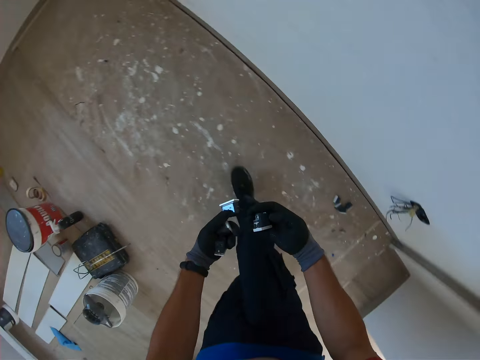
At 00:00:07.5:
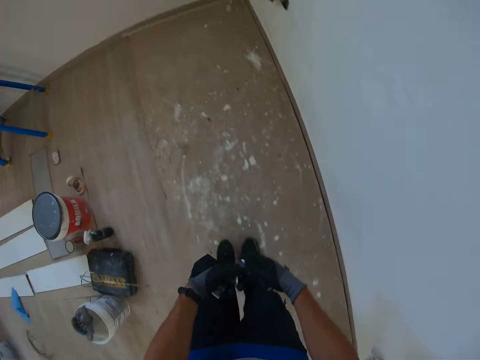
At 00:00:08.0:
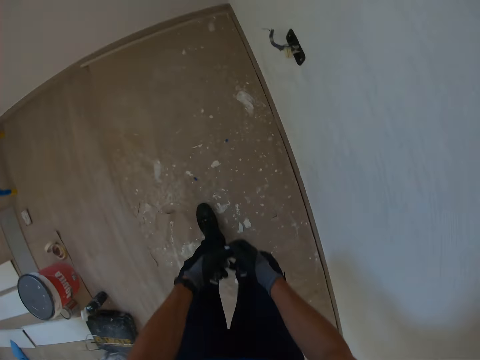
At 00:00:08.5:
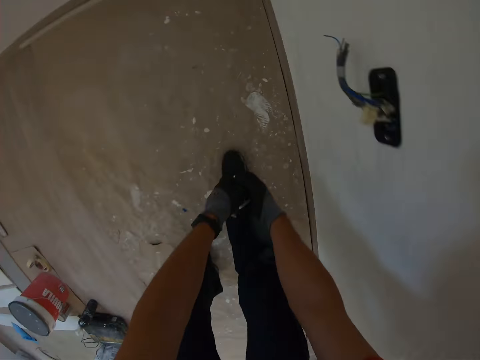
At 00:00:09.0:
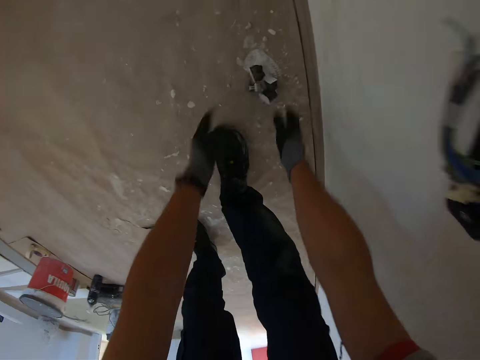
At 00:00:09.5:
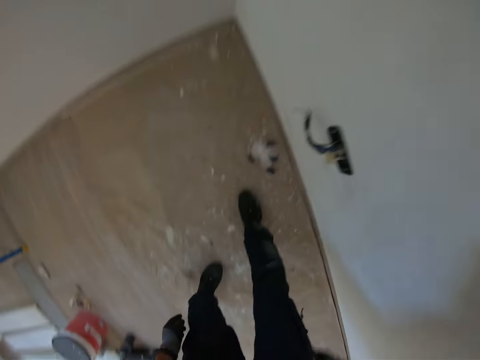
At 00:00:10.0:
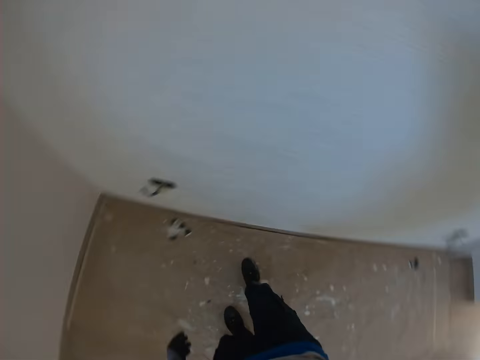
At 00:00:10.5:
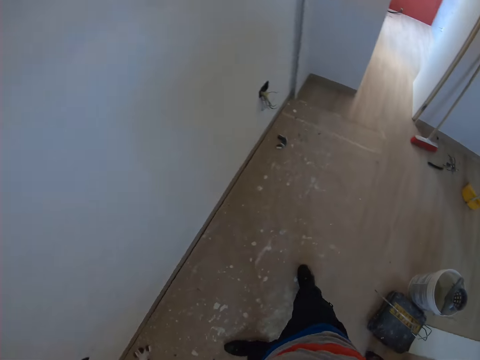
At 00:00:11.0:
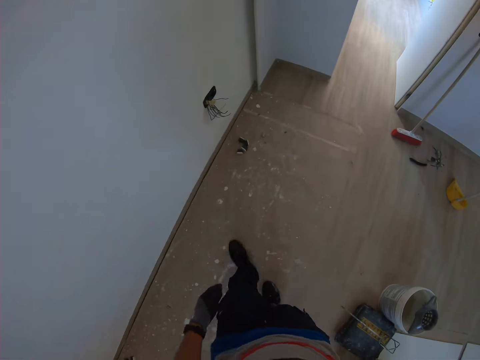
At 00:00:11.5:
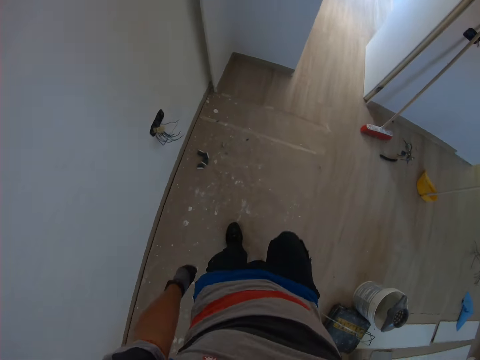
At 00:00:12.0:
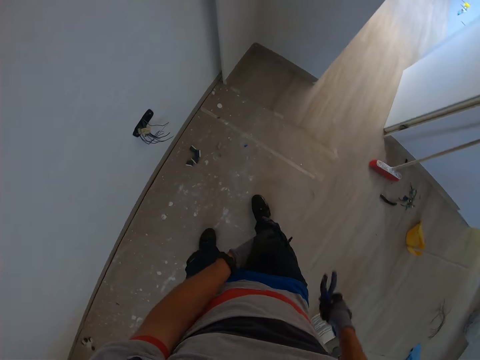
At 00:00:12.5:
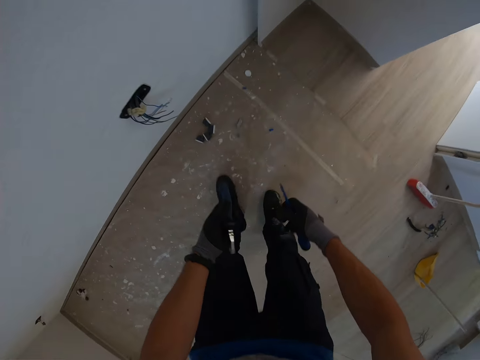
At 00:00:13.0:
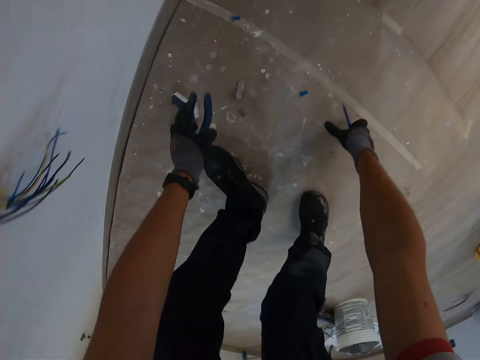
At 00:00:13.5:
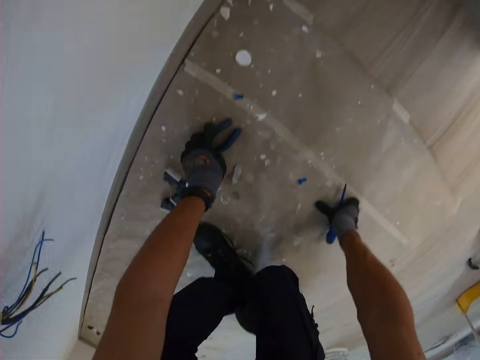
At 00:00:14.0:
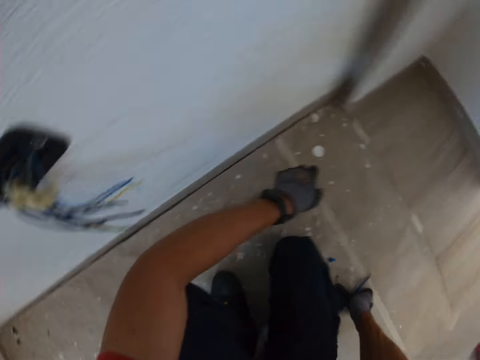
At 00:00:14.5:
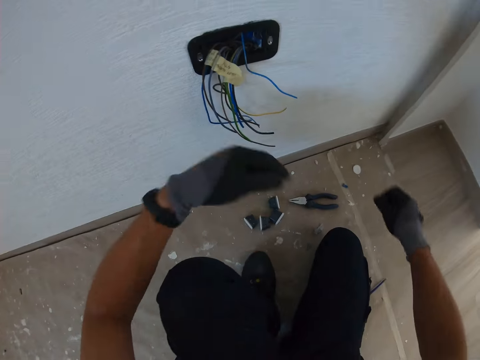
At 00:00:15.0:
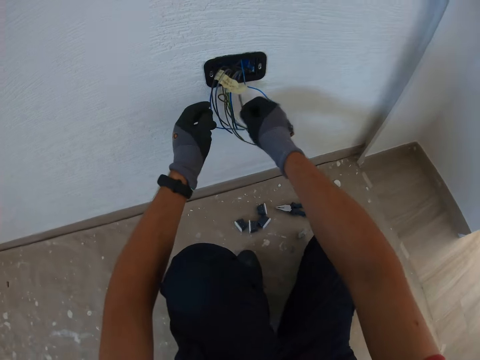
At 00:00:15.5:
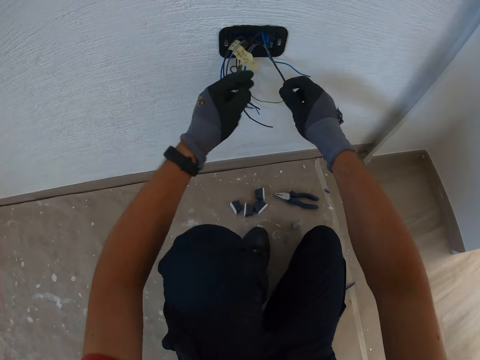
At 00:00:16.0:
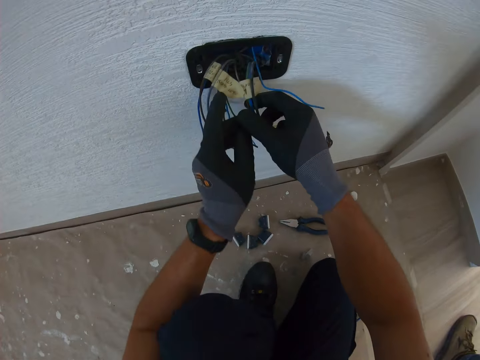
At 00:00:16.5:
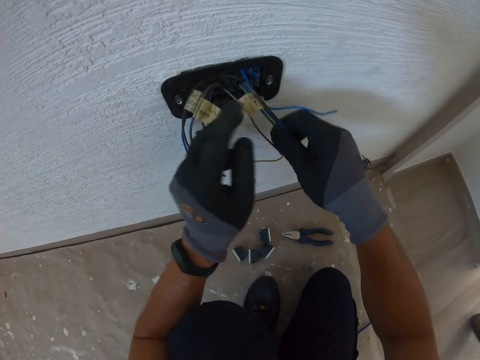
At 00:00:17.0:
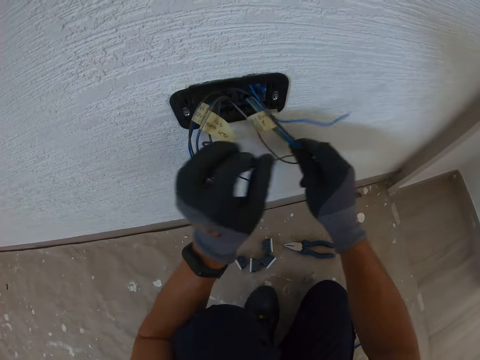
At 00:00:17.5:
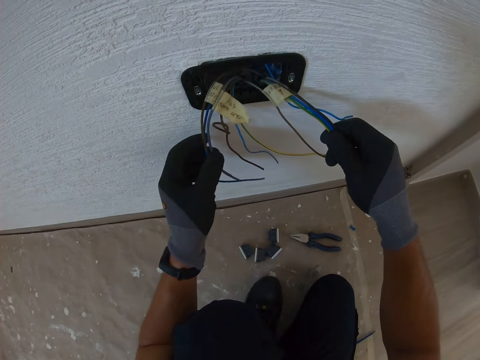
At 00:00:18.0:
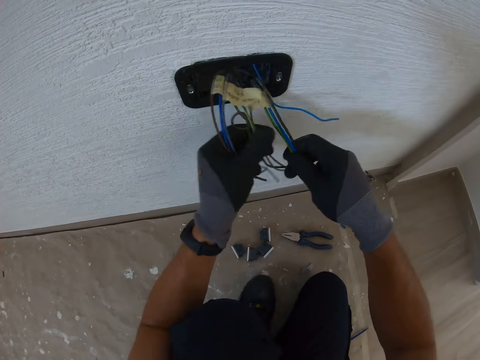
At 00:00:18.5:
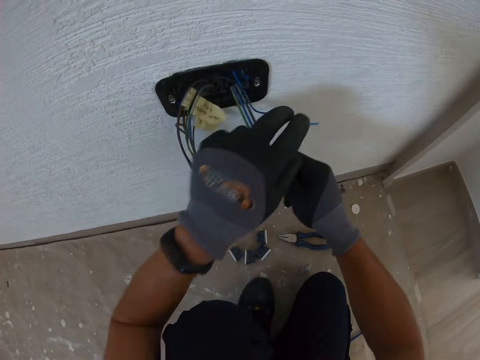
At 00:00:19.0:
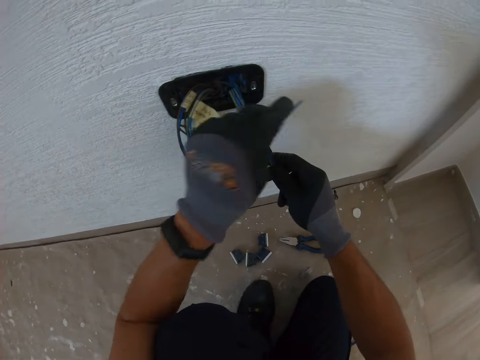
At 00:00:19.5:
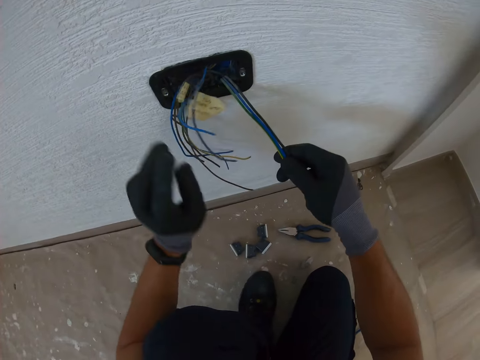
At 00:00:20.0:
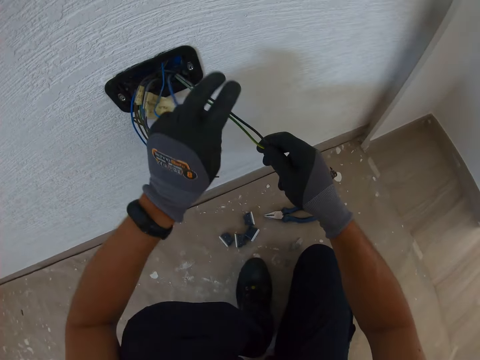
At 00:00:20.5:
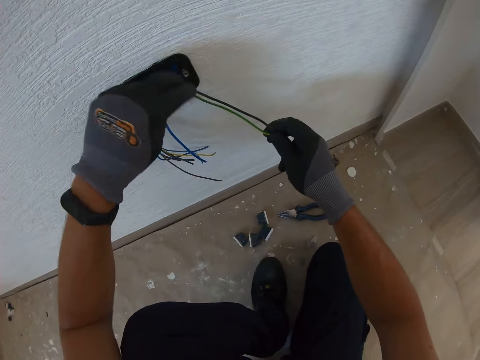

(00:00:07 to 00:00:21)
The camera wearer throws down a fuse. He places the pliers on the floor. He puts the screwdriver on the floor. He kneels down. He fixes wires with his hand. He selects electric wires with his hands.

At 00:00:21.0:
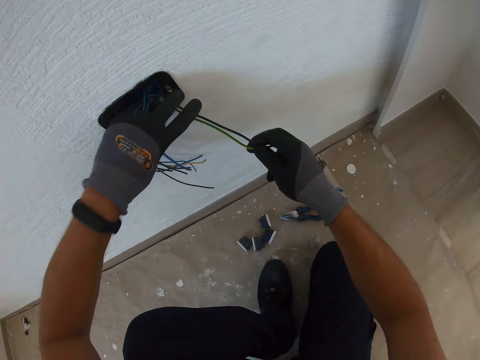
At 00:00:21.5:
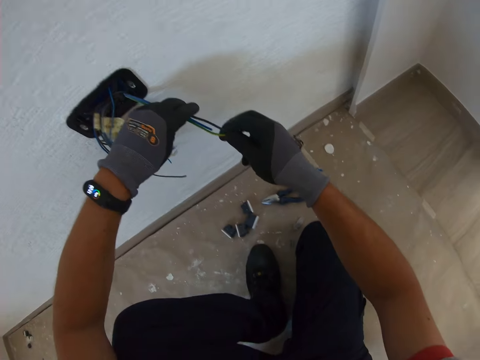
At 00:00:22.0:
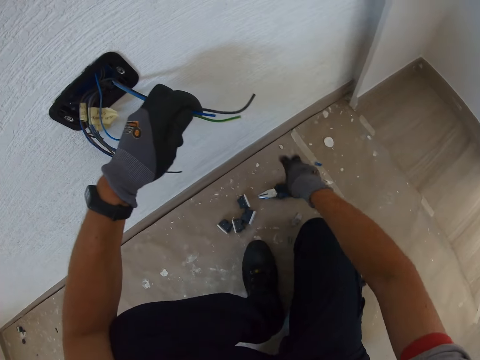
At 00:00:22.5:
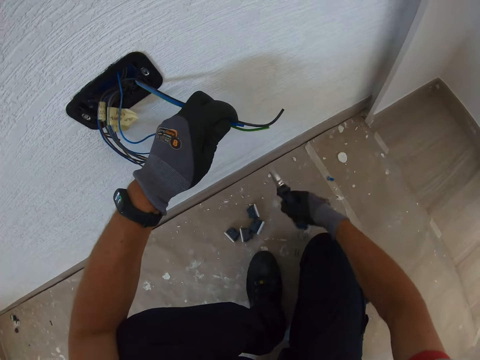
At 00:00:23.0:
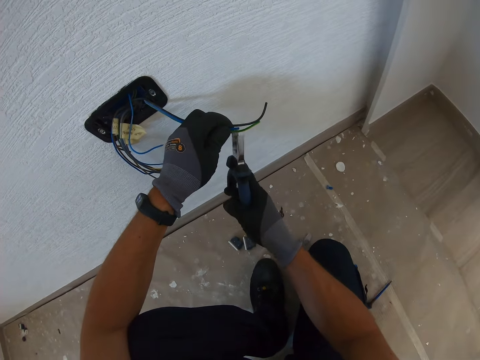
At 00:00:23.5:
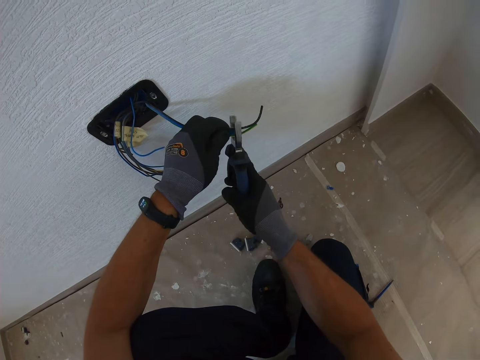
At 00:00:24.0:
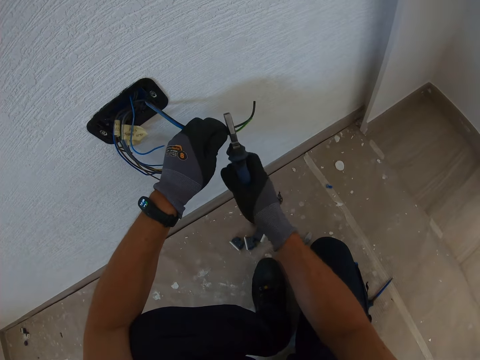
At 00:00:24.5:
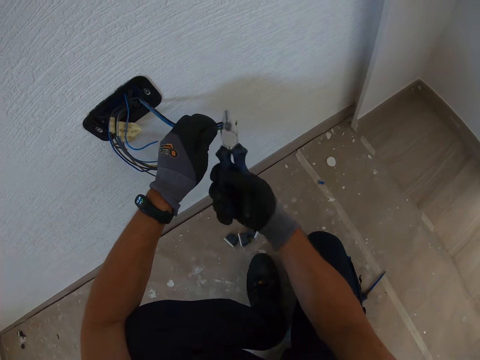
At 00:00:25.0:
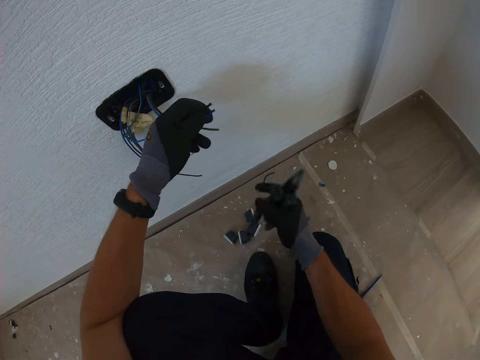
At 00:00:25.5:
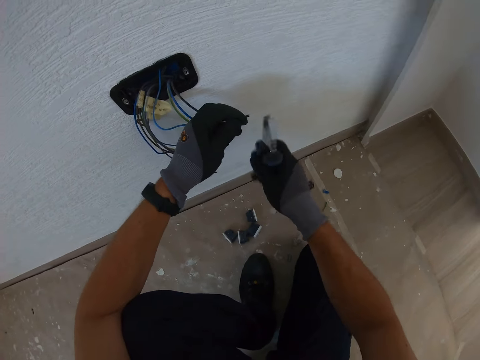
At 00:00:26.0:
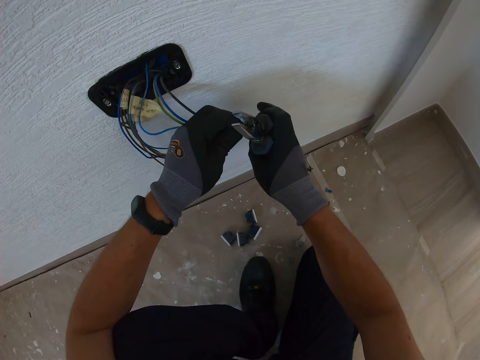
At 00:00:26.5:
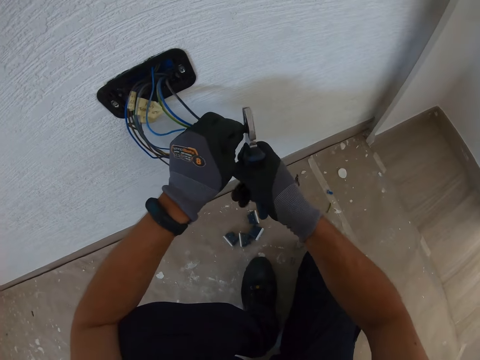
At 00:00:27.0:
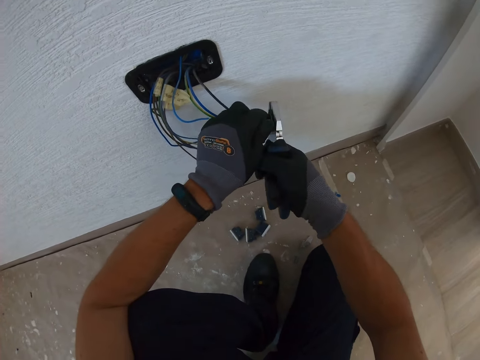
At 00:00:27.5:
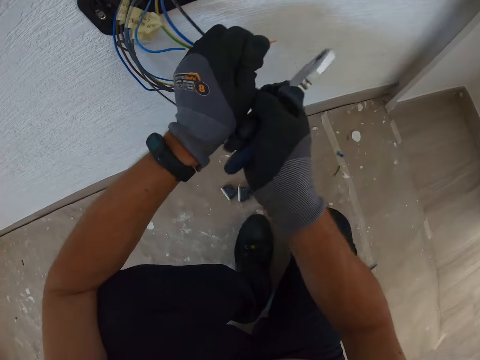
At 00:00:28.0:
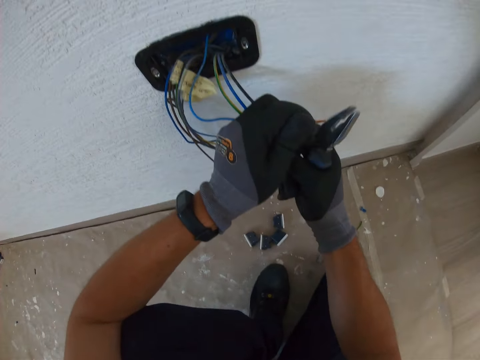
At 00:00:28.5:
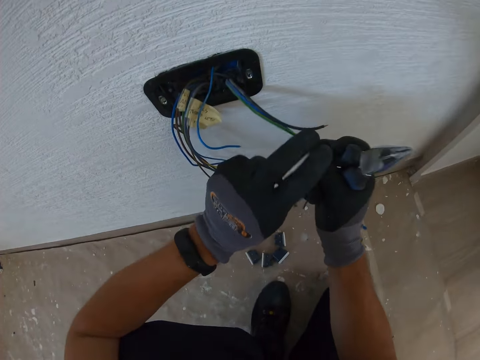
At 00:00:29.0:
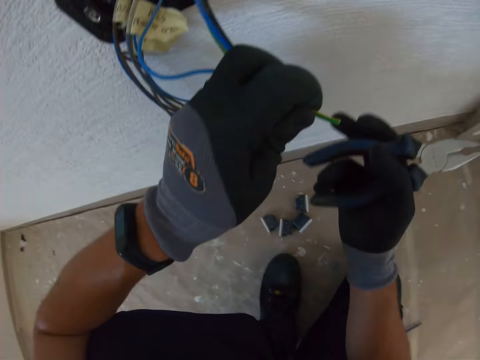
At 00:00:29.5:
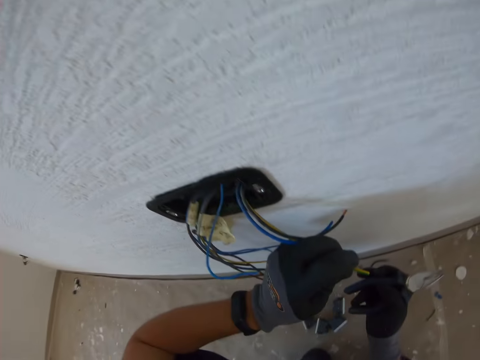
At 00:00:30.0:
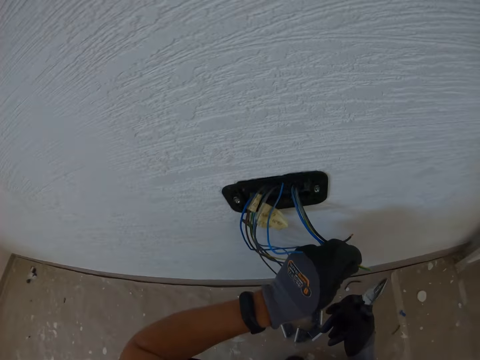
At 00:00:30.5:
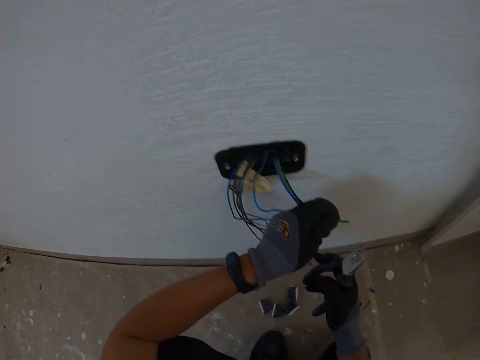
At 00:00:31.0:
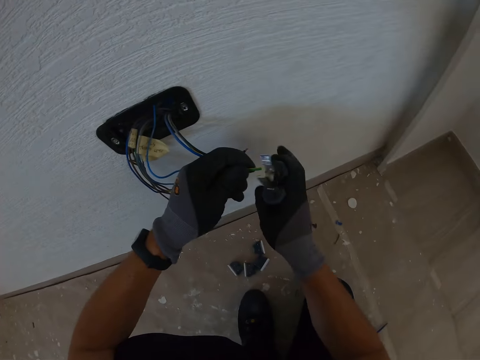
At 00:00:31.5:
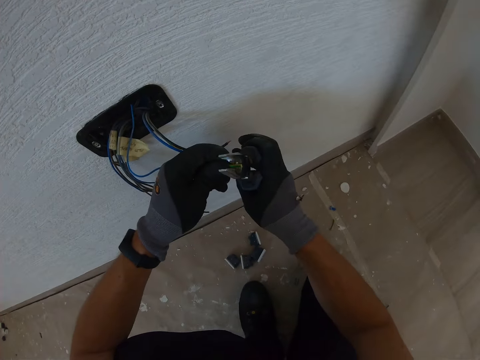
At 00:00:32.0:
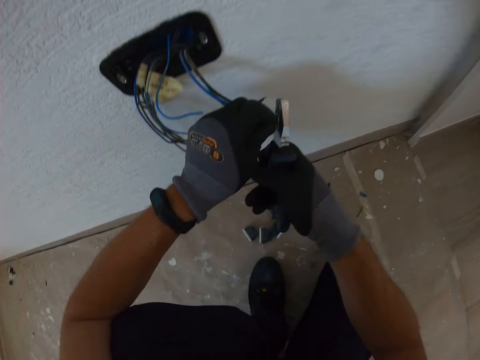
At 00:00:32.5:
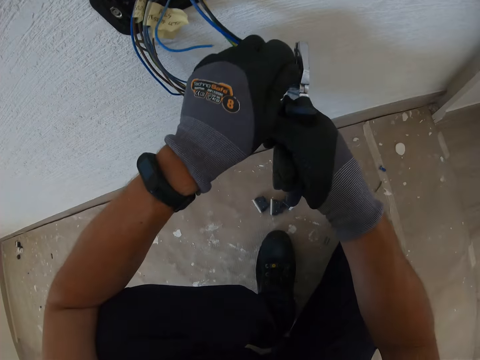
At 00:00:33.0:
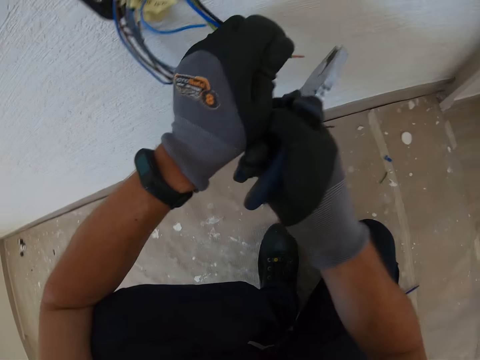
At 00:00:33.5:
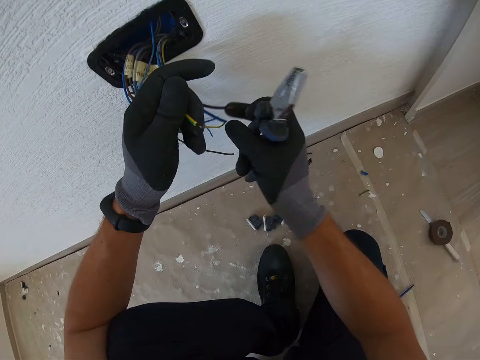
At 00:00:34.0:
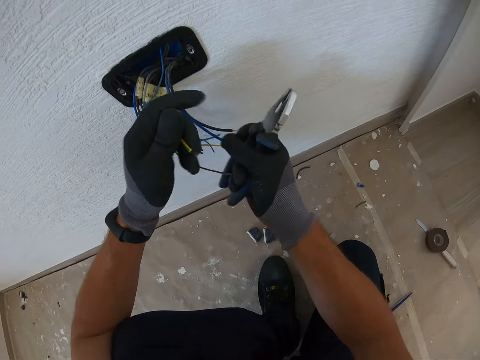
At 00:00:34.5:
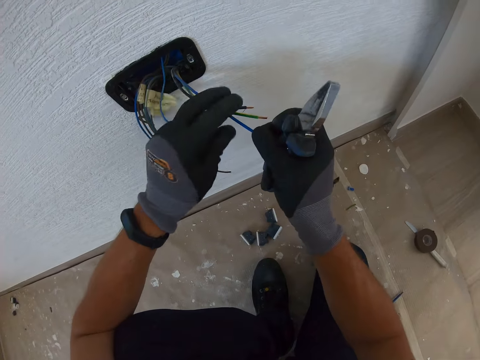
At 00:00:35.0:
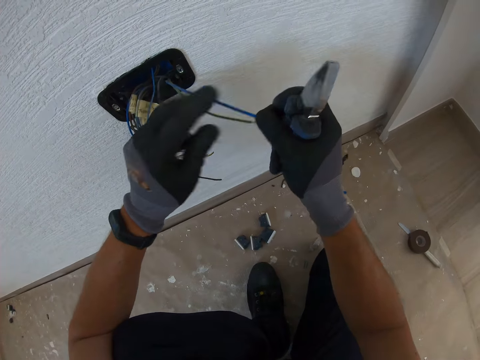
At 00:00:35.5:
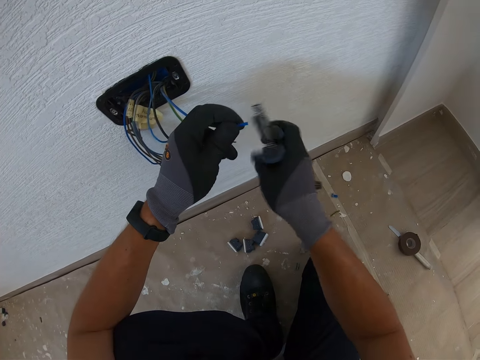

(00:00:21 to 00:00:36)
The camera wearer picks the pliers on the floor with his right hand. He cuts wires with the pliers. He cuts off the plastic cover on the wires' ends with the pliers.
